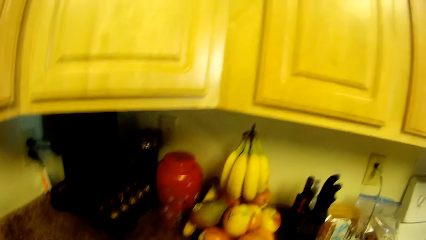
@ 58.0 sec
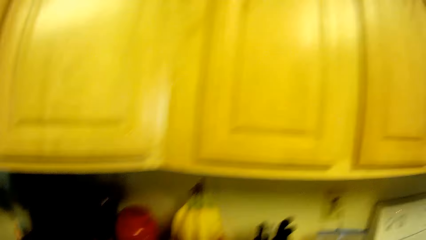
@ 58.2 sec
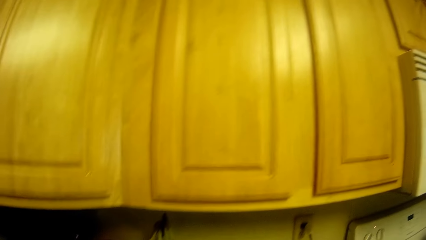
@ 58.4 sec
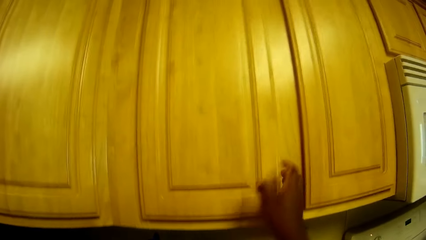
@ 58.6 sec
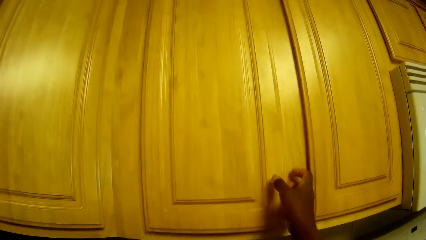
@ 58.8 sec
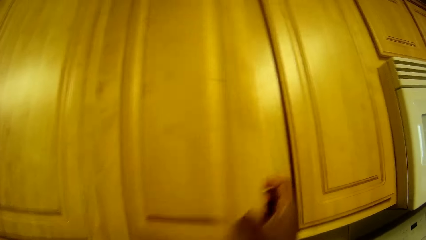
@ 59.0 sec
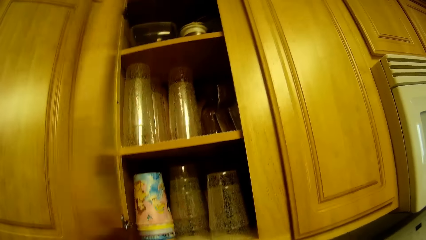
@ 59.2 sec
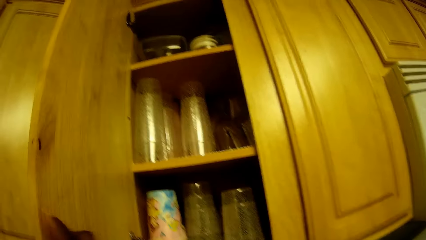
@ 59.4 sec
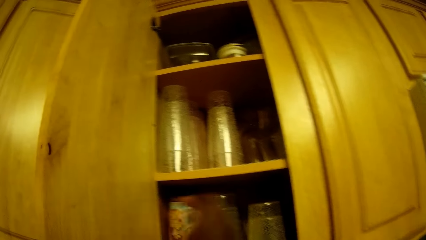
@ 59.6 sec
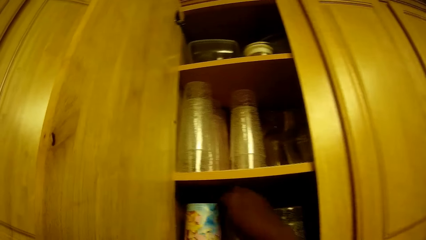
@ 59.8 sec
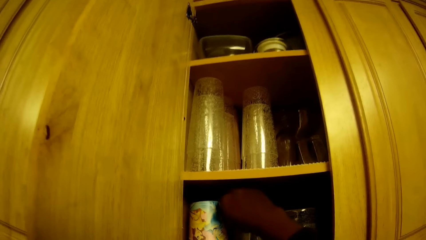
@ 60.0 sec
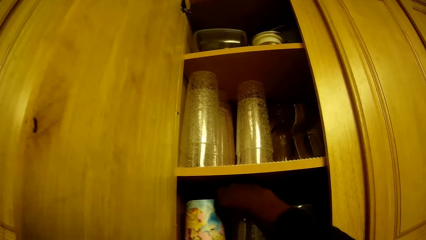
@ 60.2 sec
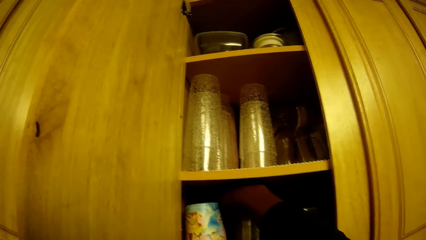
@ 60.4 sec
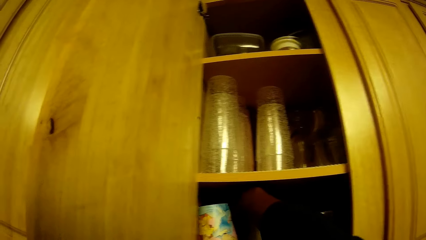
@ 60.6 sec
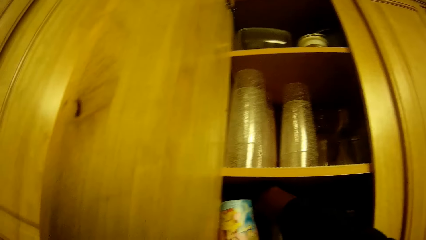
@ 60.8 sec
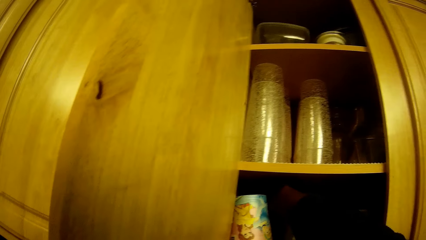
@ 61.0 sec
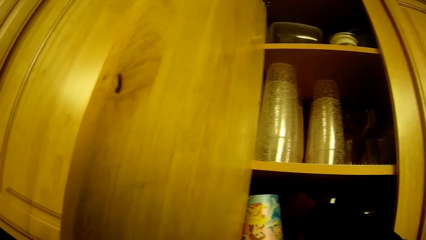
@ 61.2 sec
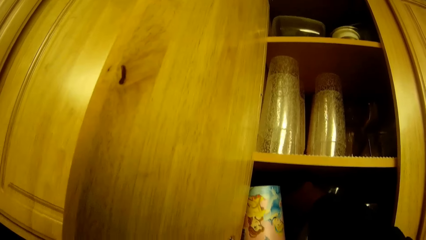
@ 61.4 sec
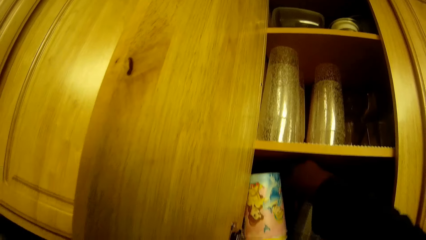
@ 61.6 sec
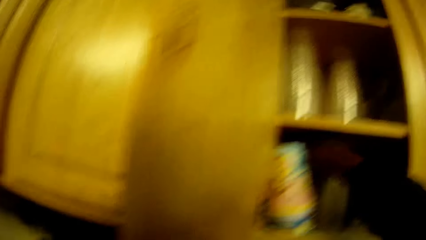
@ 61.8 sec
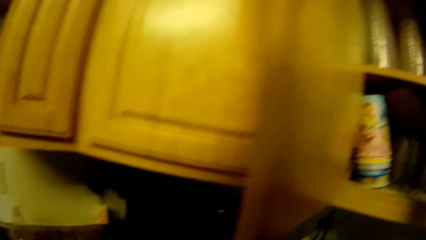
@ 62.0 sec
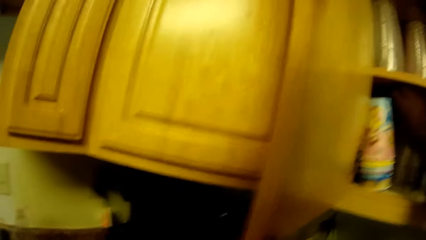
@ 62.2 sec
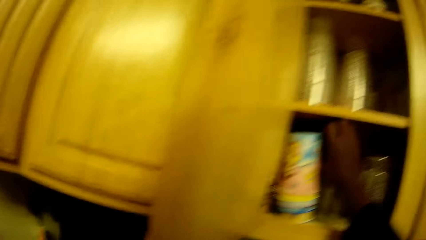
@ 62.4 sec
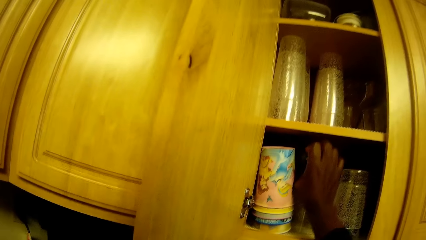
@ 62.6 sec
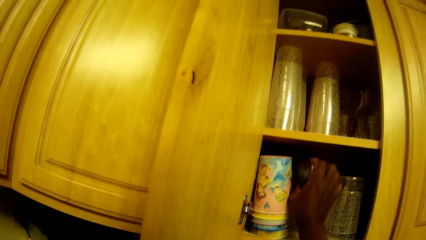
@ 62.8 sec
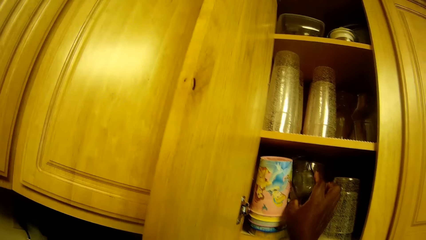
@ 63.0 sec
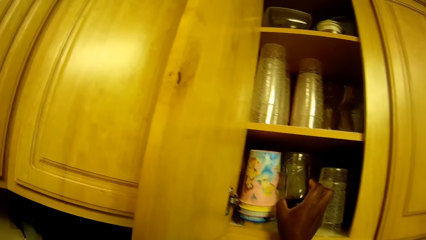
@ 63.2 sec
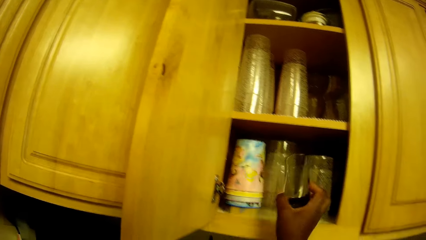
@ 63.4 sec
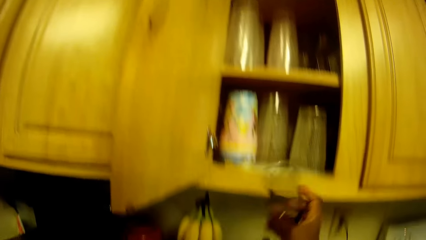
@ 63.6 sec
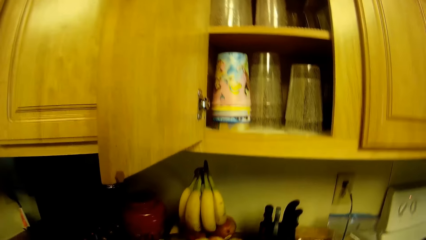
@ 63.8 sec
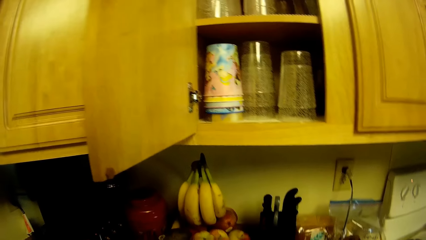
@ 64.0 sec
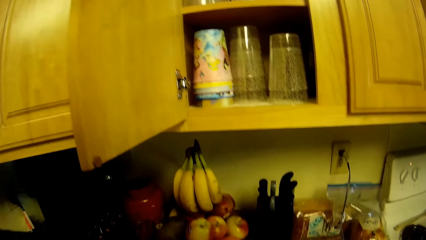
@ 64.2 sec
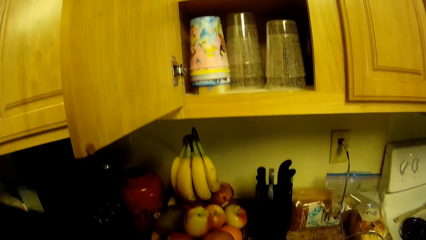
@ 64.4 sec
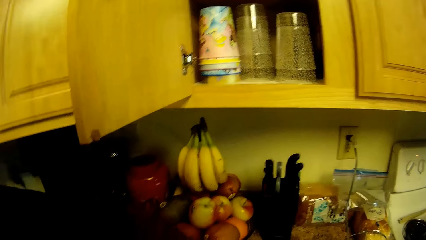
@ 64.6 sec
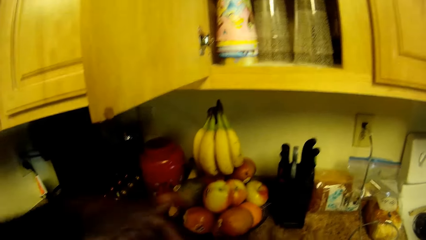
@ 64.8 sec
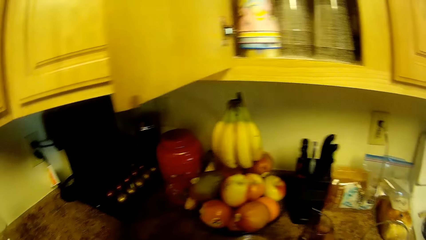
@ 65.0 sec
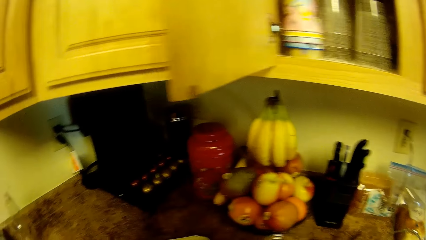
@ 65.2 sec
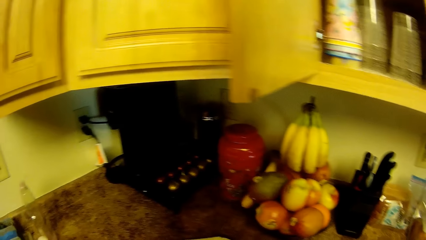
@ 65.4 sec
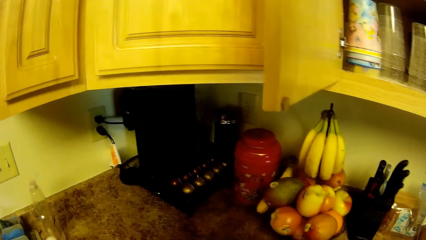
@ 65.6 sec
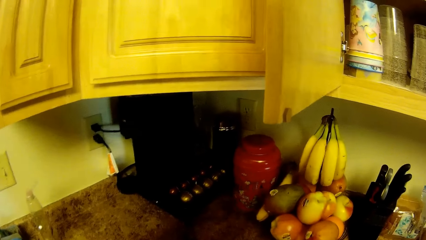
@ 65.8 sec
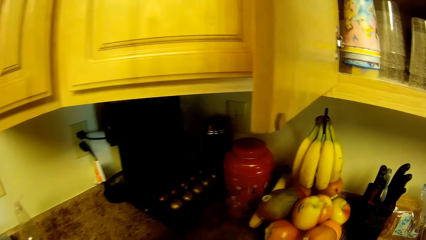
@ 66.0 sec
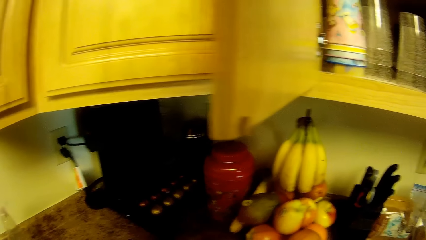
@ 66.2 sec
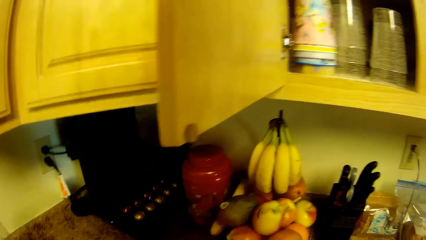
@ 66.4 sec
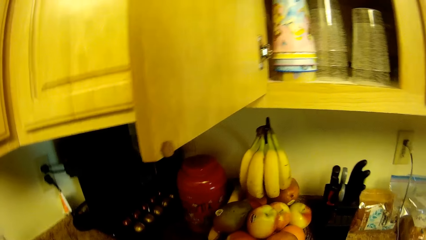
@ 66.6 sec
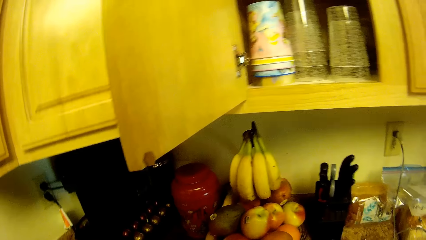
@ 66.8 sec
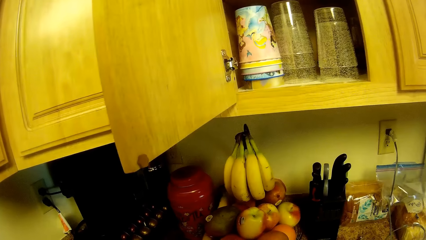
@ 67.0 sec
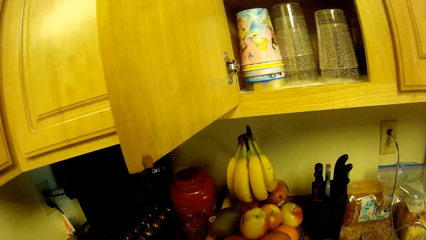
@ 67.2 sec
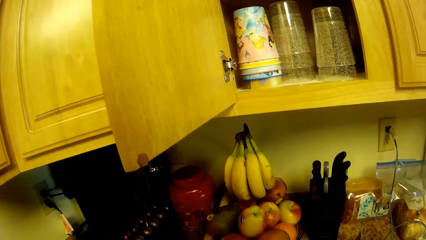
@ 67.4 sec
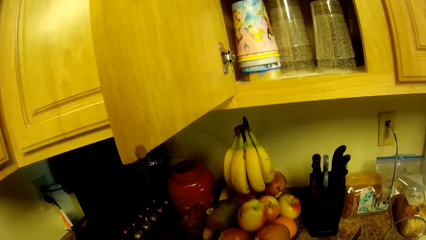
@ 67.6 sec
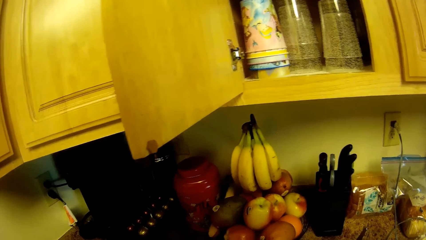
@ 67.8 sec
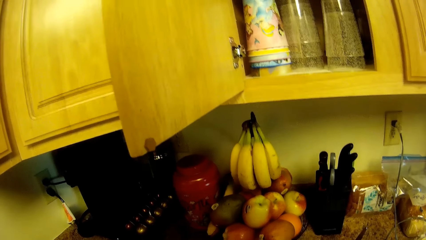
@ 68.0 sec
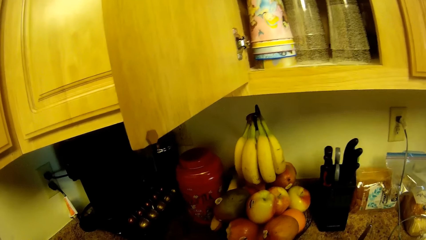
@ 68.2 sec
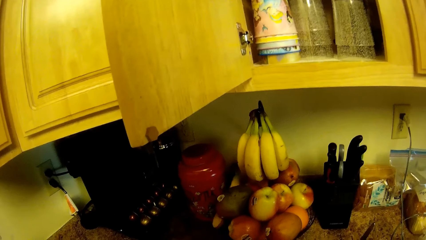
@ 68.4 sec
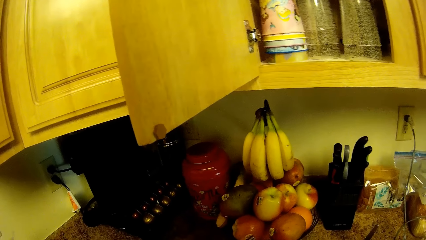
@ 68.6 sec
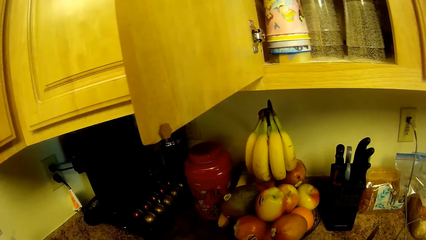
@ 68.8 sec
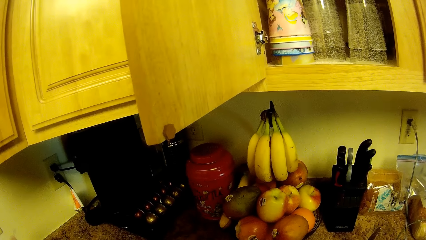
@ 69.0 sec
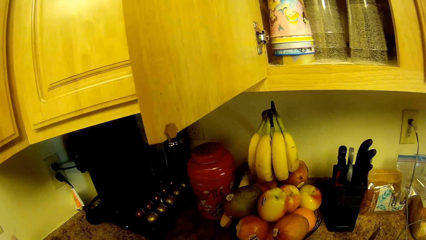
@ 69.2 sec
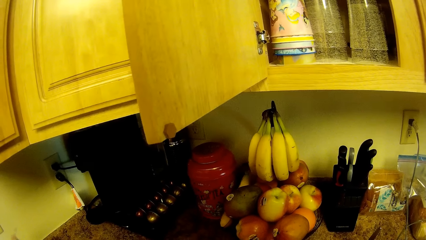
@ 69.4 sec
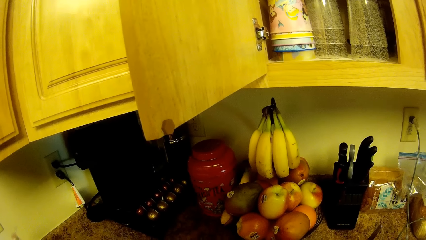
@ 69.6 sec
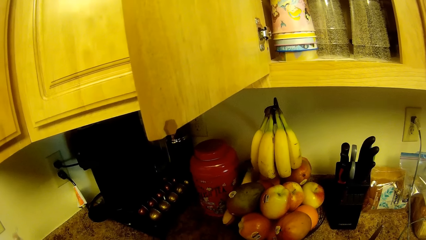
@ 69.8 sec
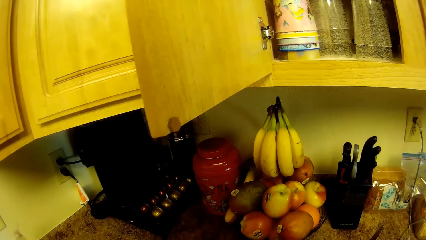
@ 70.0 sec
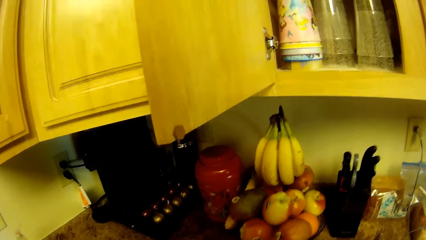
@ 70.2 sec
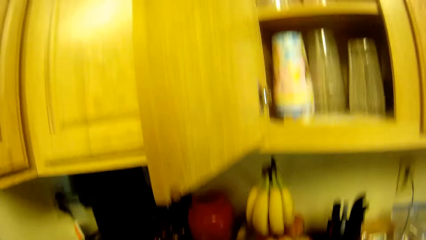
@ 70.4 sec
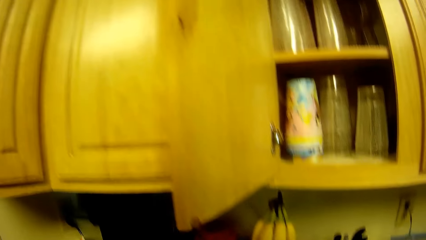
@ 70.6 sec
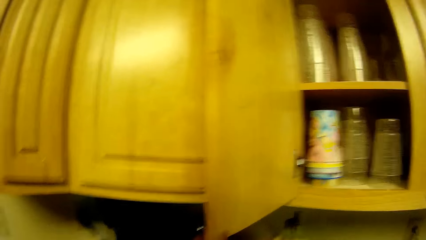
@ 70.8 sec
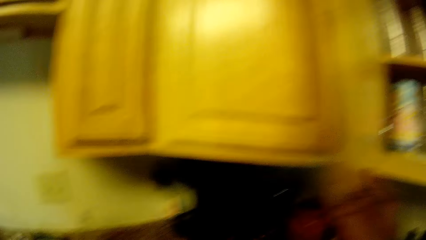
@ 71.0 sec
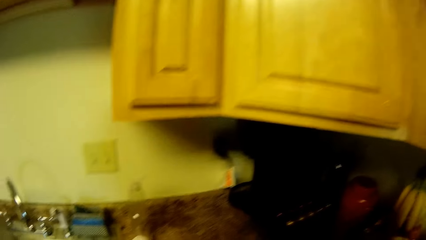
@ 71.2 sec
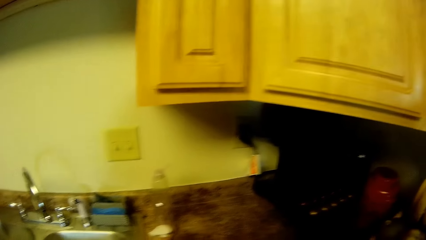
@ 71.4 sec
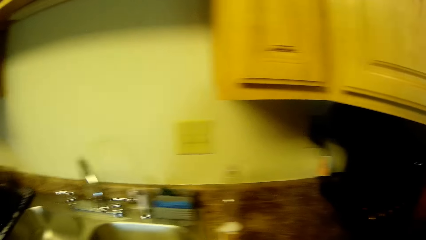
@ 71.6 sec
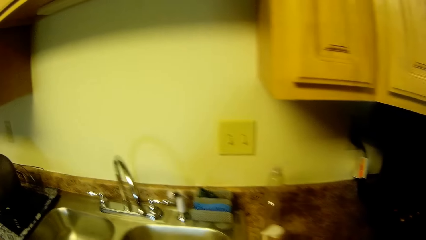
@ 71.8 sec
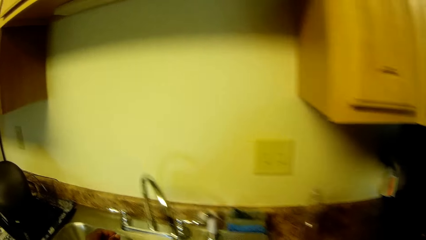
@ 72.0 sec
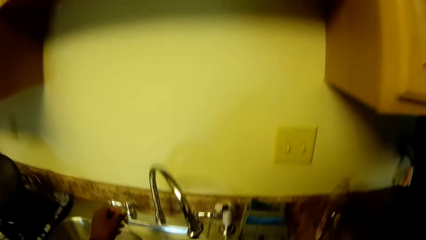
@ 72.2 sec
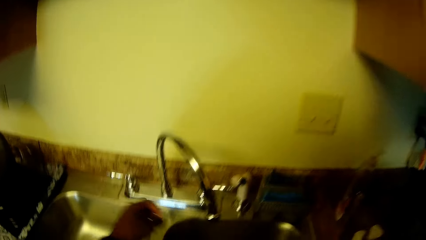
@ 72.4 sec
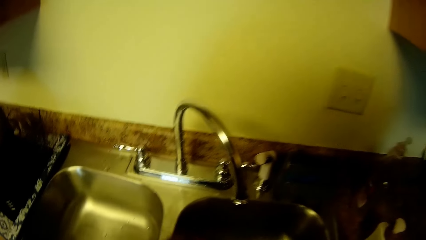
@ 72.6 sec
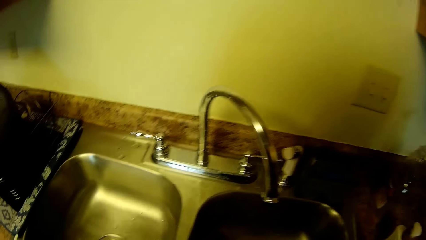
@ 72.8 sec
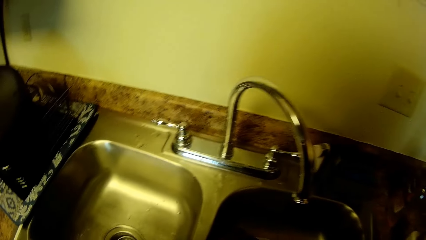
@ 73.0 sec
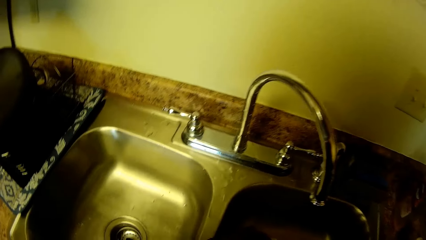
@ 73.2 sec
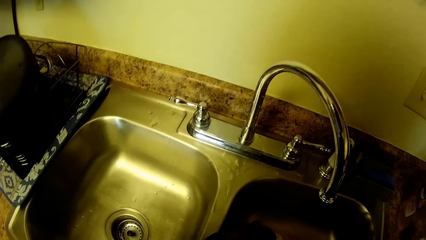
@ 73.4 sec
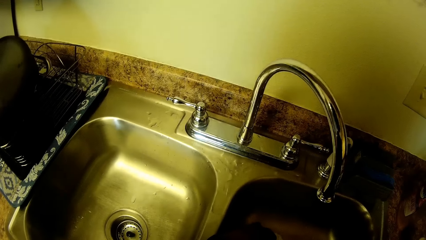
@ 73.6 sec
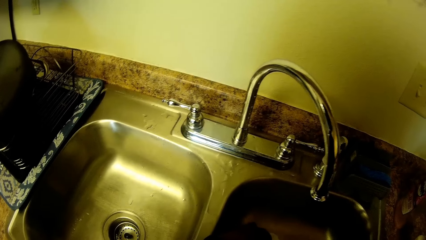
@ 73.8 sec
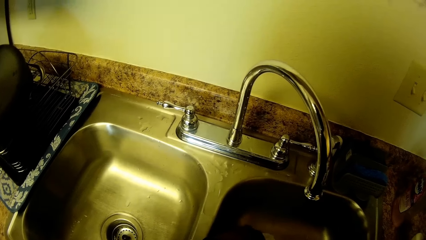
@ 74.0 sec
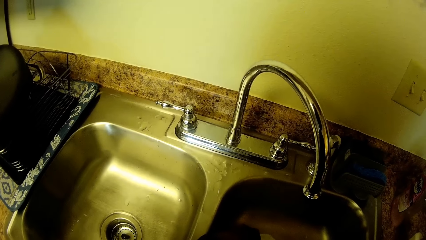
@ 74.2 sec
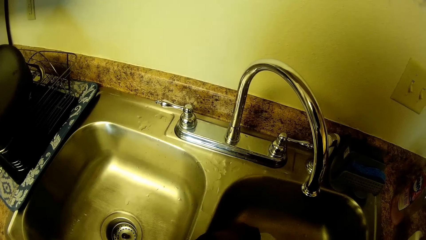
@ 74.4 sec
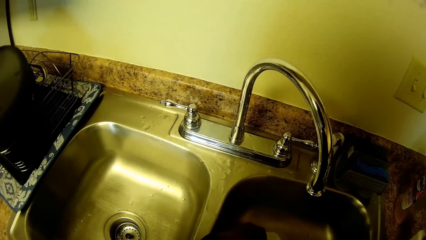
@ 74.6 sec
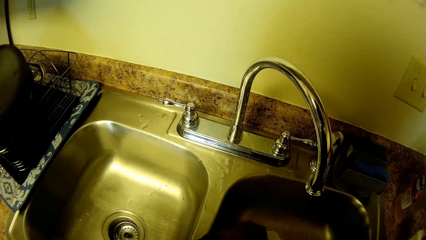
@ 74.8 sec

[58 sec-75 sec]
The camera wearer opens a cabinet with her right hand. She takes out a cup from the cabinet with her right hand. She places a spoon in her left hand into the cup in her right hand. She holds a nylon in the sink with her left hand.
